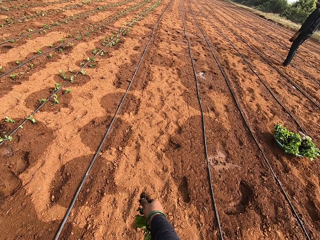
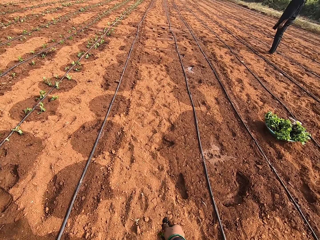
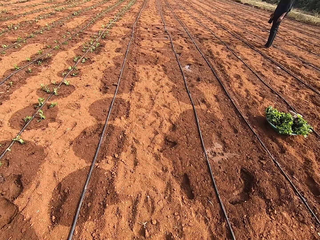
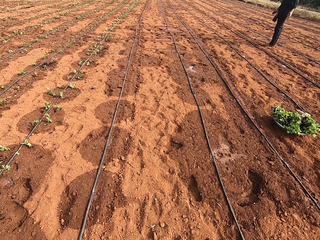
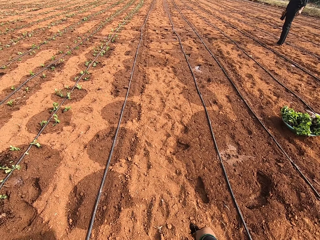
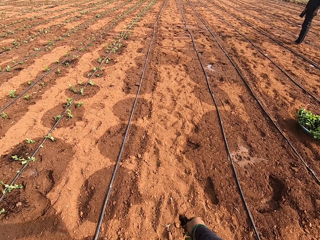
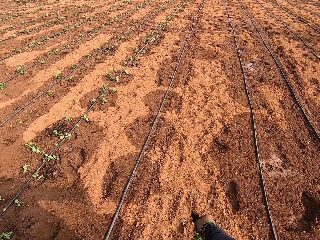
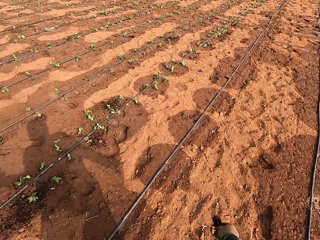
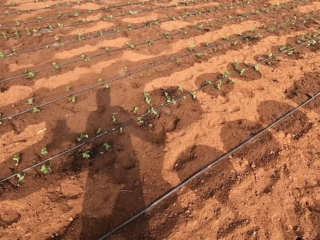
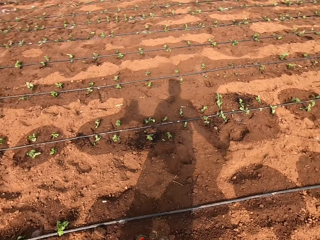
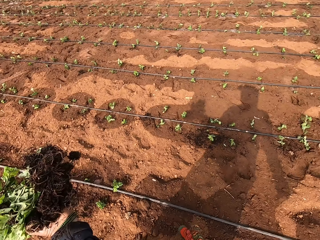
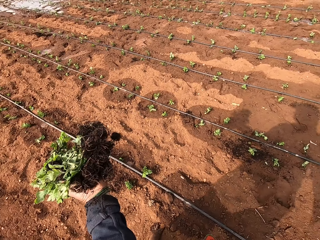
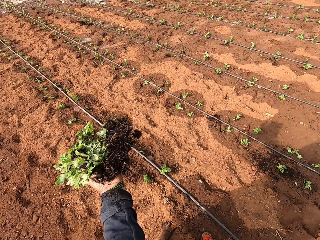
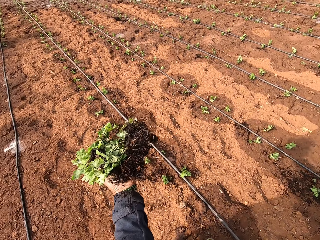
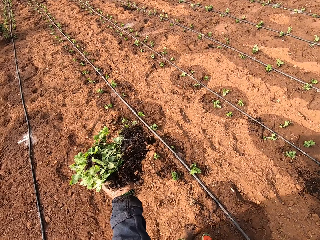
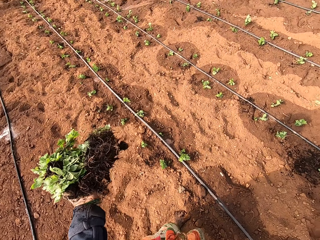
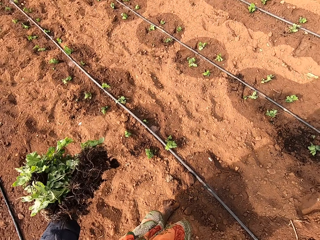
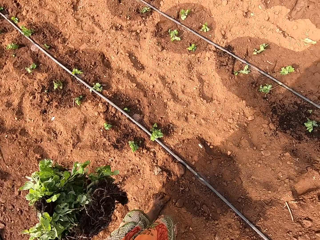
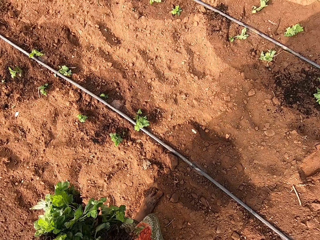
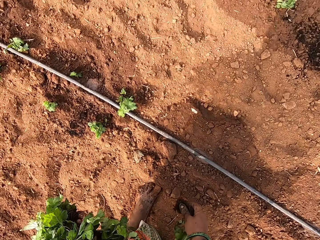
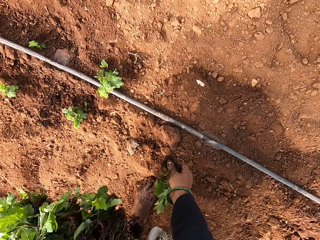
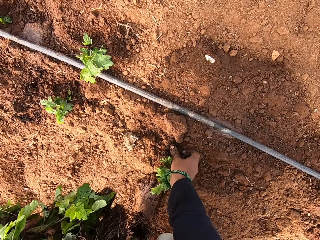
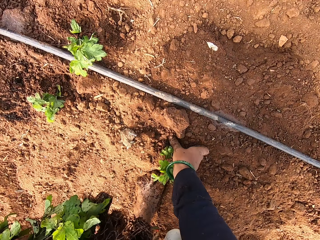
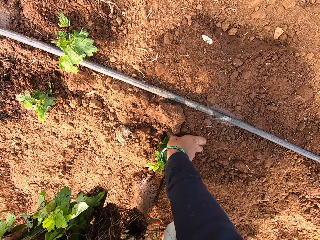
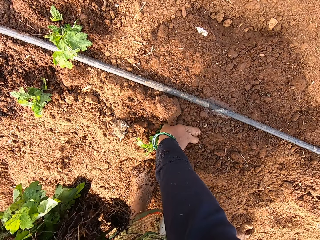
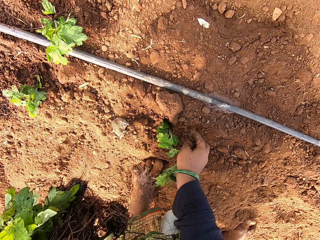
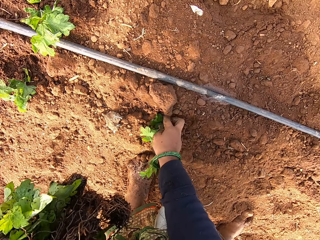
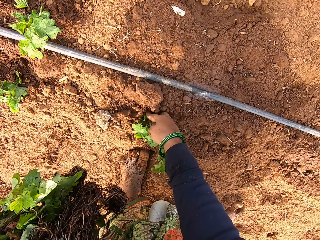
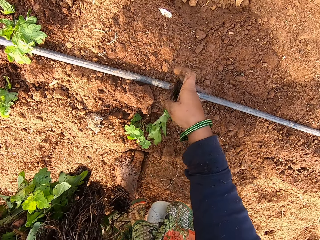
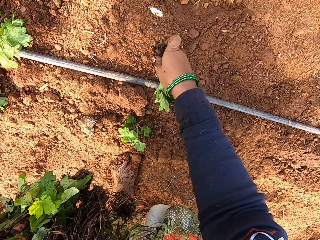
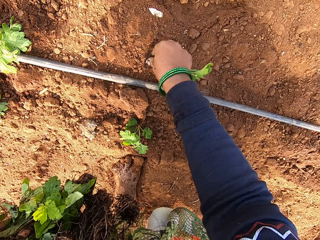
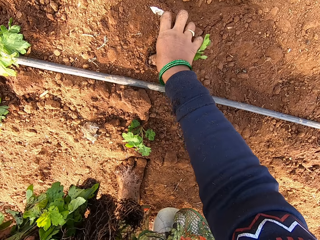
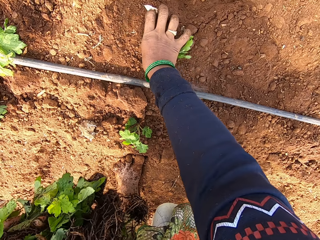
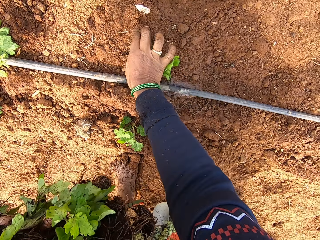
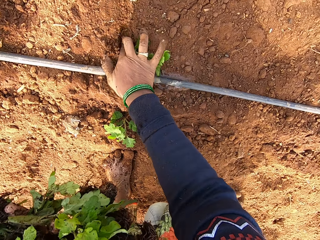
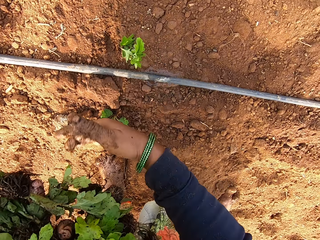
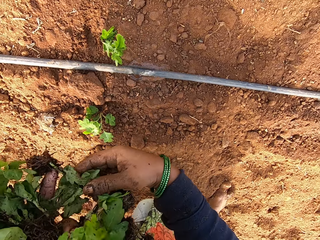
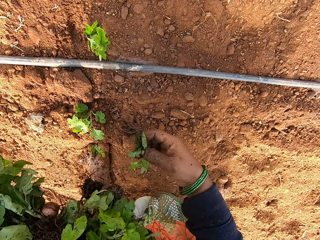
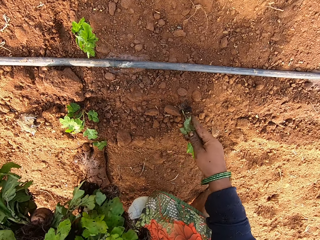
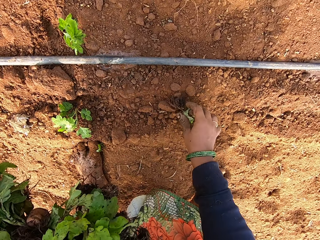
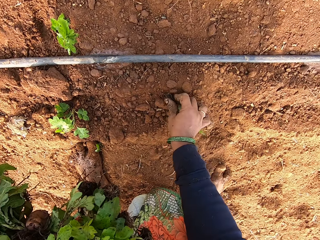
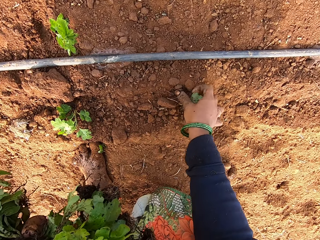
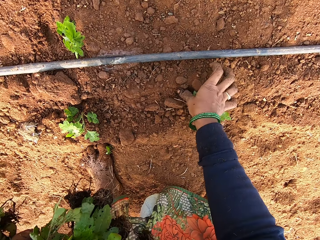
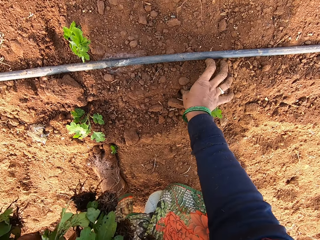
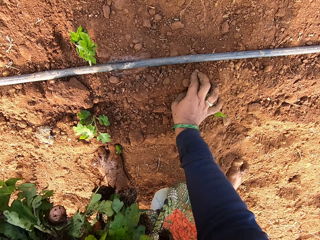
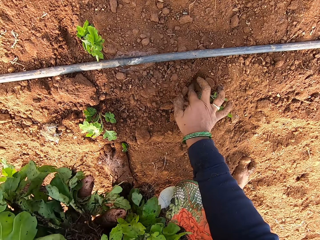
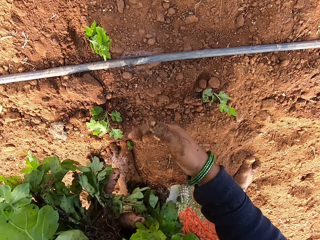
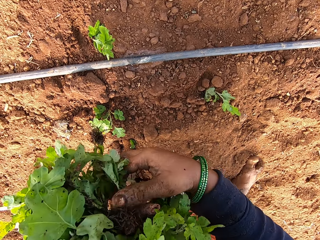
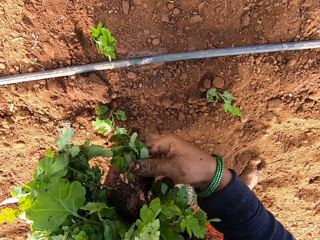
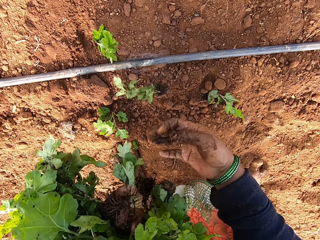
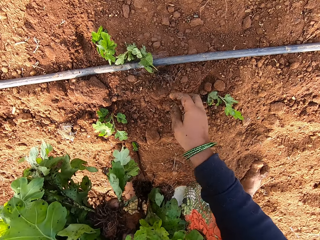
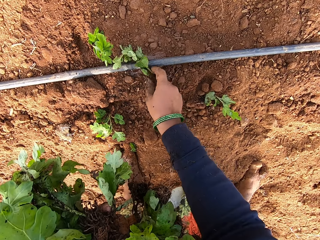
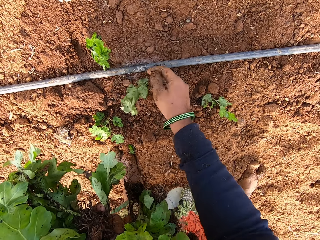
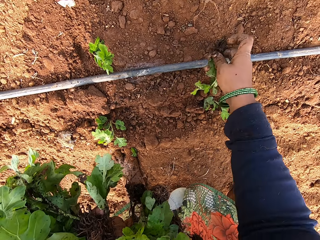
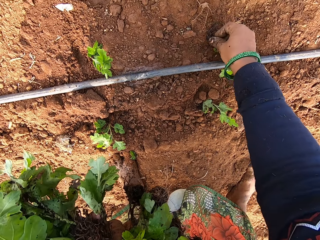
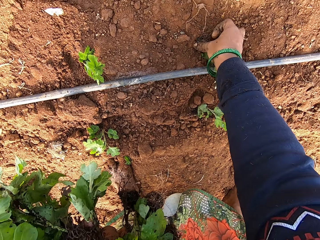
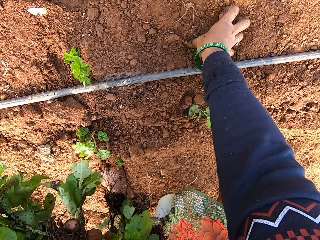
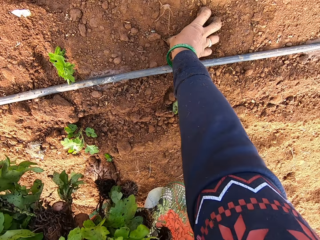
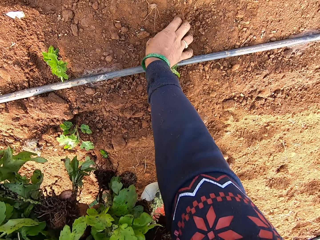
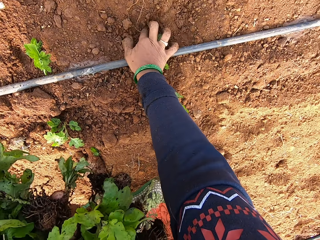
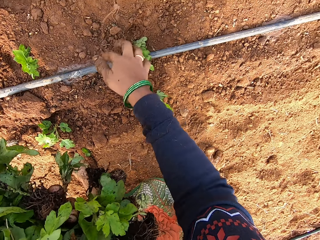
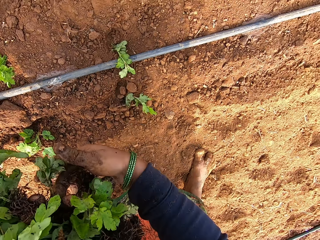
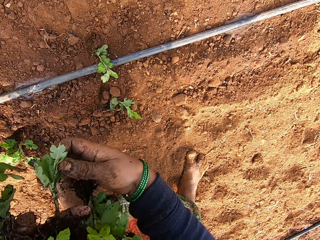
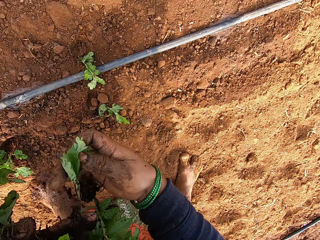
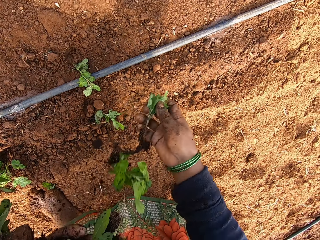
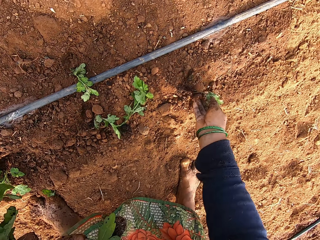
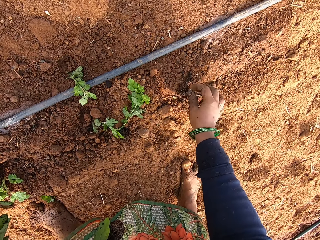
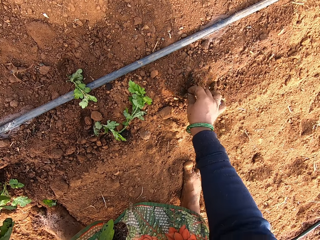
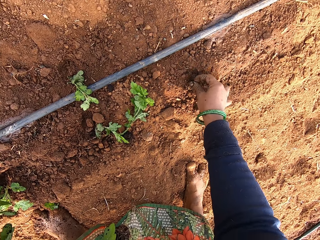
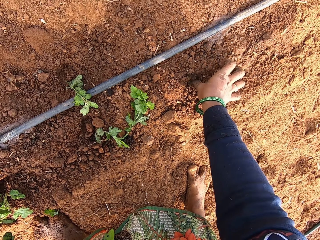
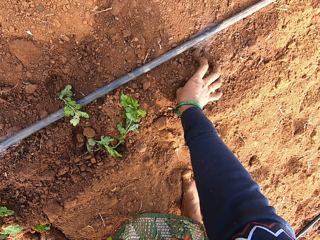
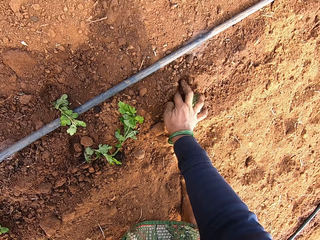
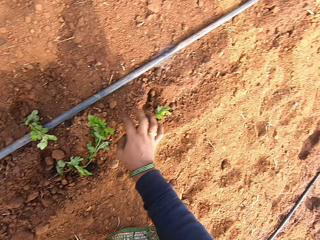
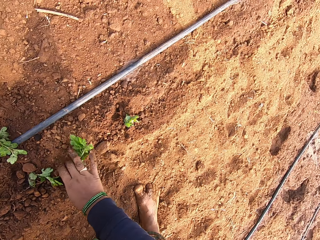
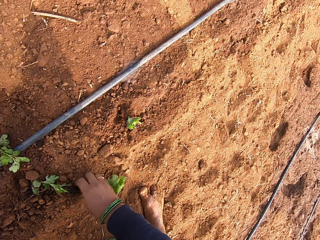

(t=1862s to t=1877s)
The camera wearer converses with a man. She bends down. She pushes the plant roots into the ground with her right hand. She pushes the plant roots into the ground with her right hand again. She takes plants from her left hand with her right hand. She pushes the plant roots into the ground with her right hand. She takes plants from her left hand with her right hand. She picks up the plant from the ground with her right hand. She pushes the plant roots into the ground with her right hand. She takes plants from her left hand with her right hand. She pushes the plant roots into the ground with her right hand. She picks up the plant from the ground with her right hand.

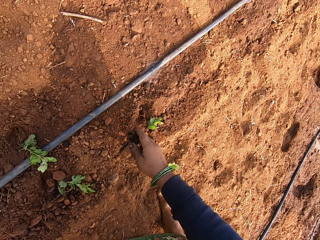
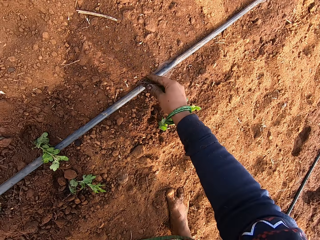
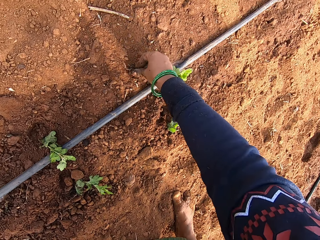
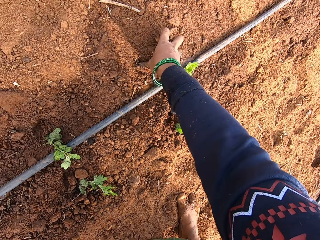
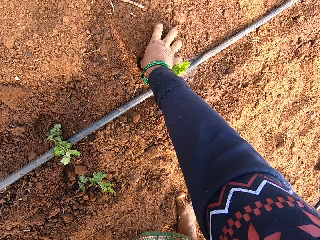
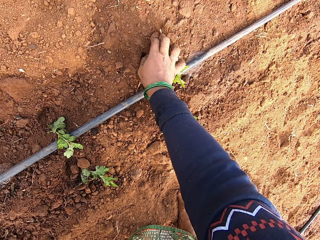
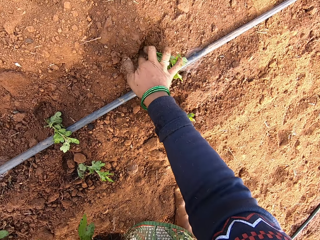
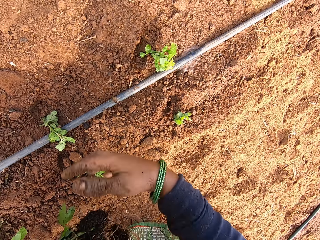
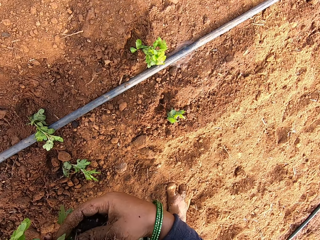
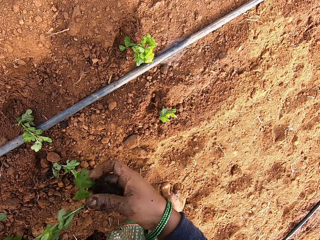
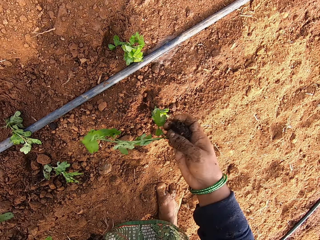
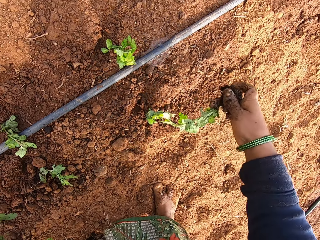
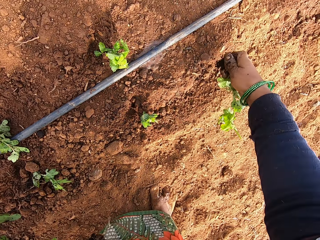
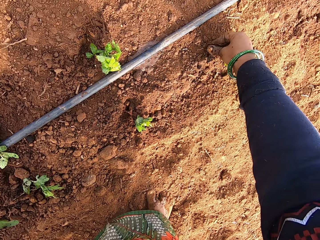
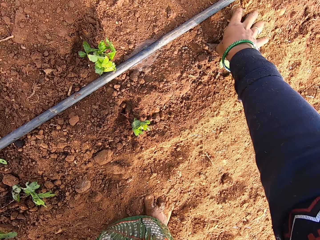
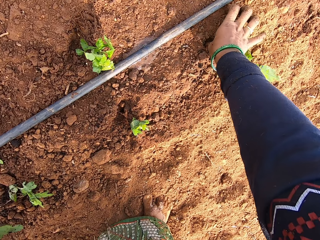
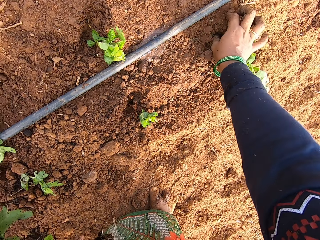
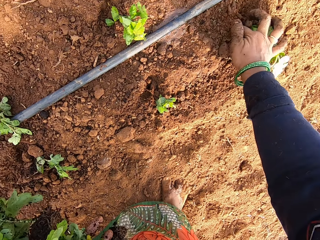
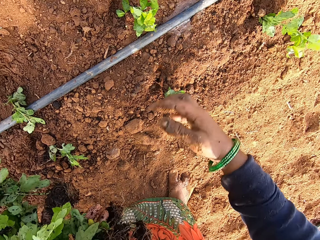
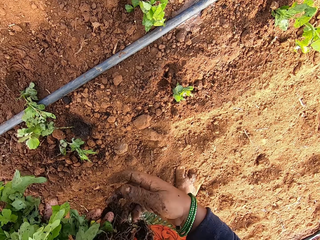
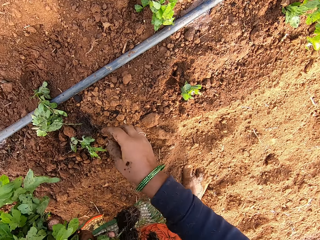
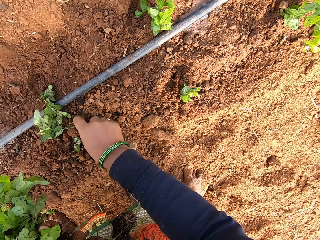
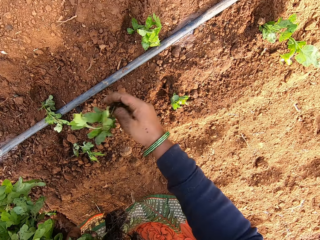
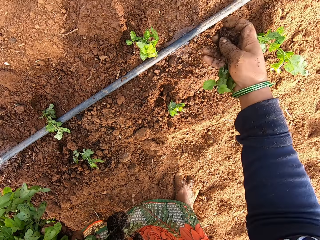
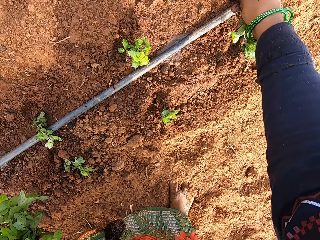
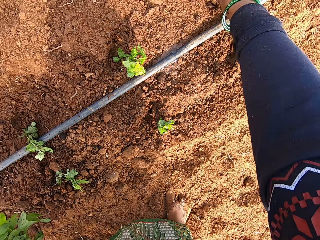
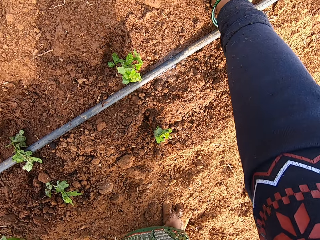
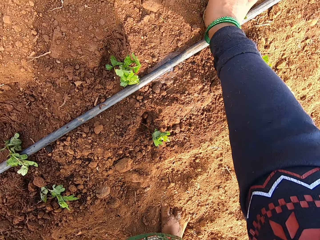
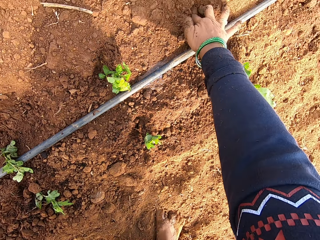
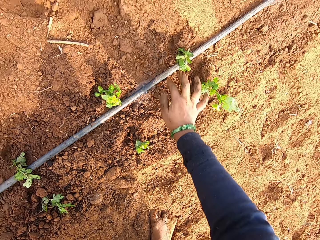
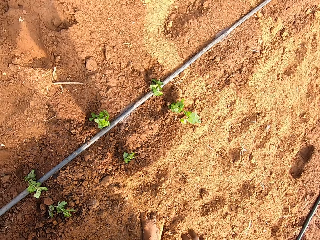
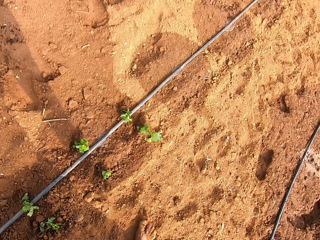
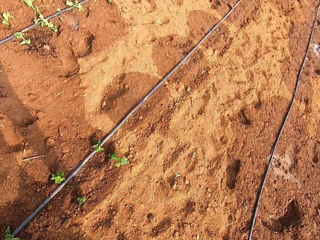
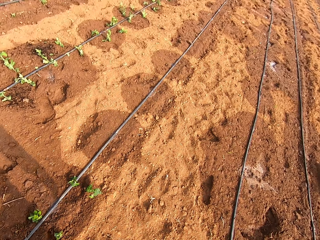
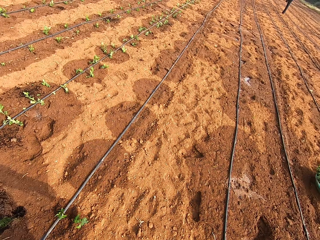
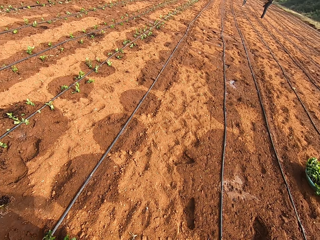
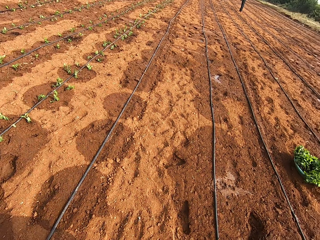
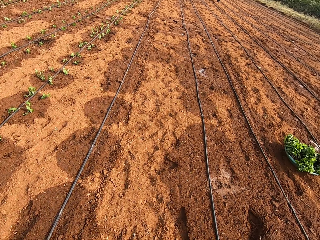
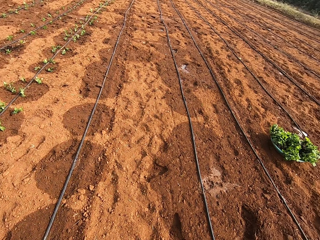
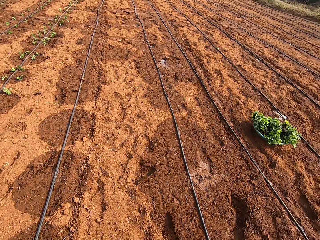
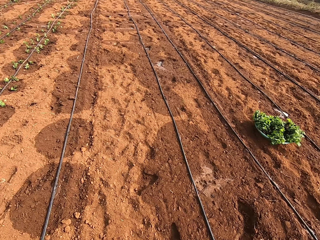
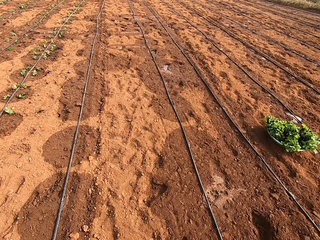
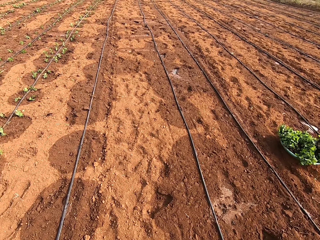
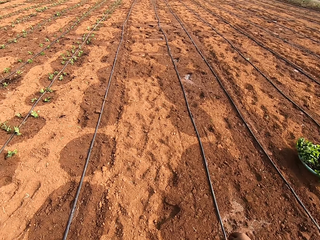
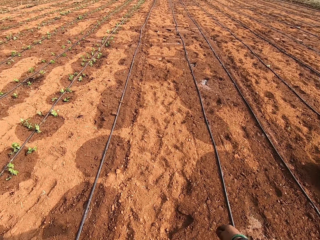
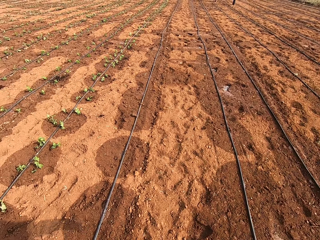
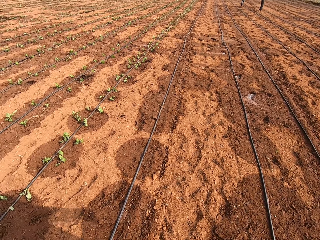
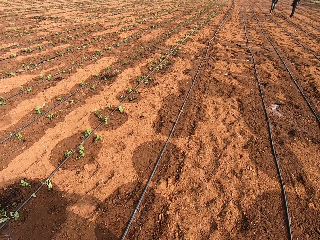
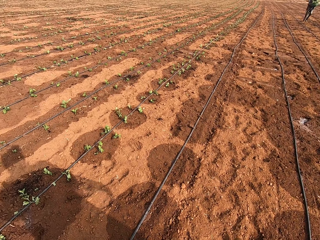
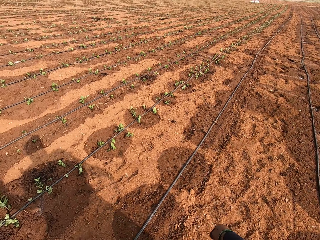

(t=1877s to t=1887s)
The camera wearer pushes the plant roots into the ground with her right hand. She takes plants from her left hand with her right hand. She pushes the plant roots into the ground with her right hand. She picks up a plant from the ground with her right hand. She pushes the plant roots into the ground with her right hand. A man looks around the farm. The camera wearer looks around the farm.
